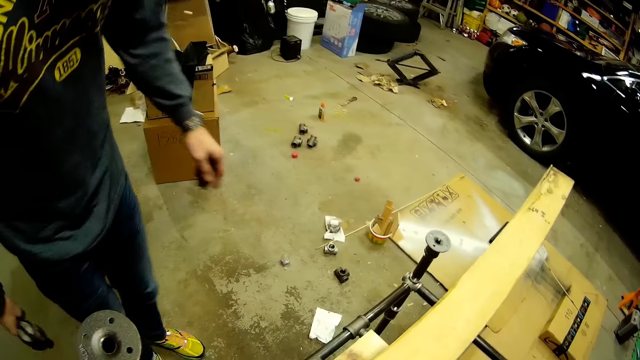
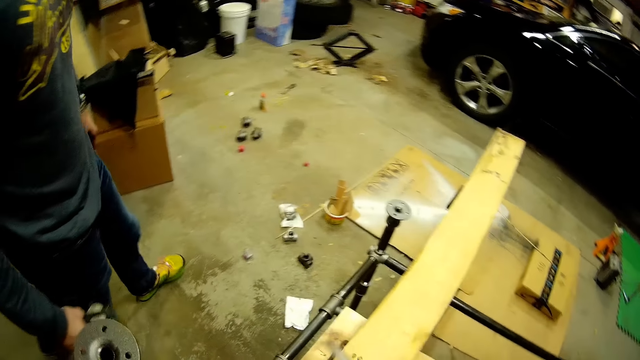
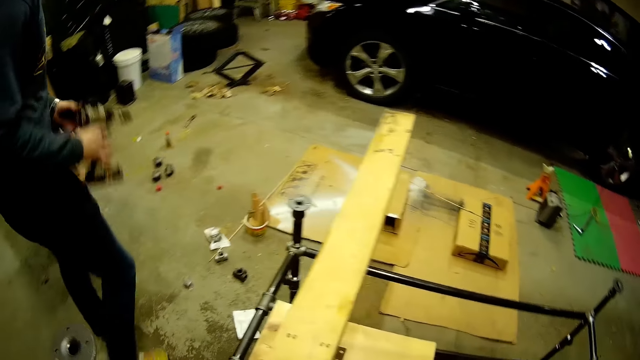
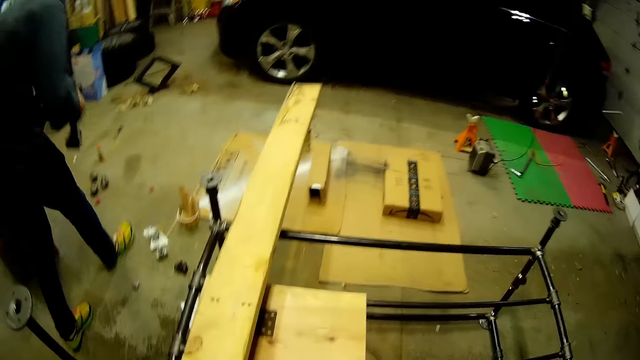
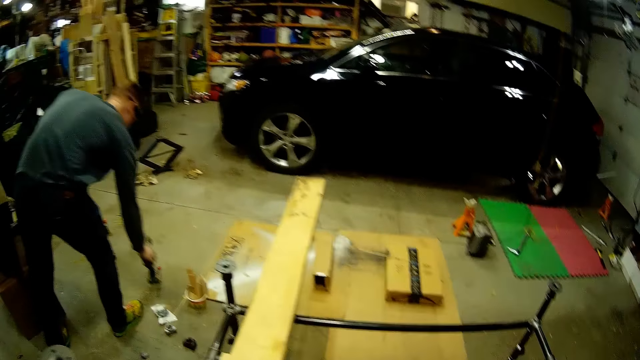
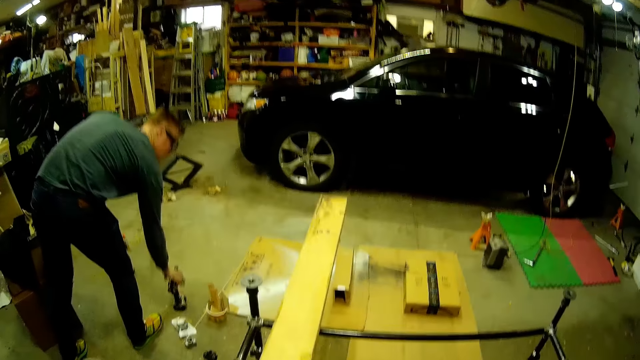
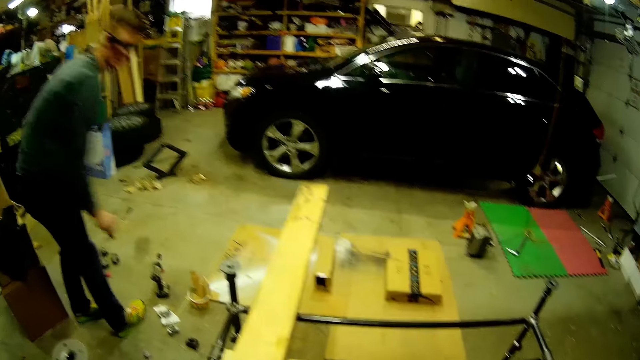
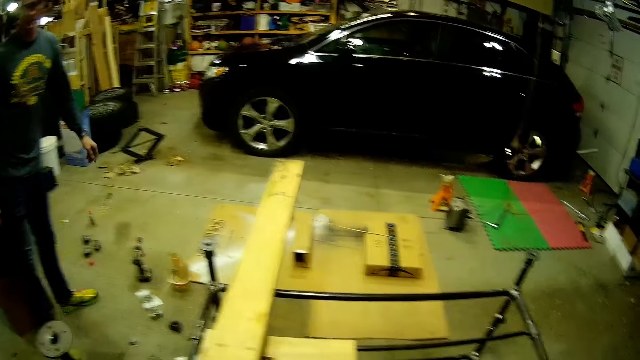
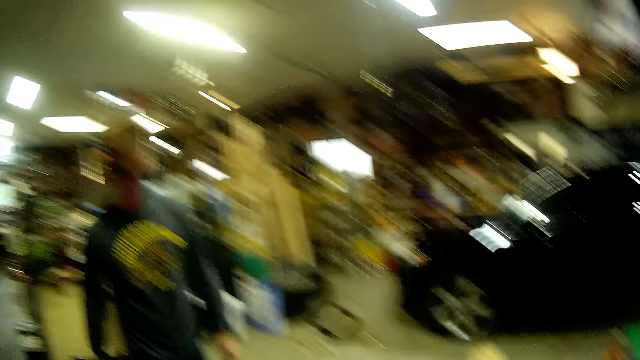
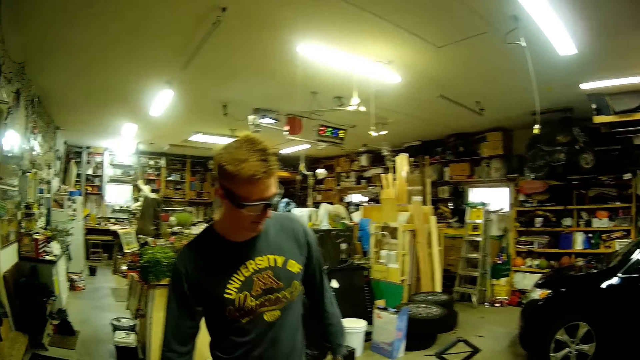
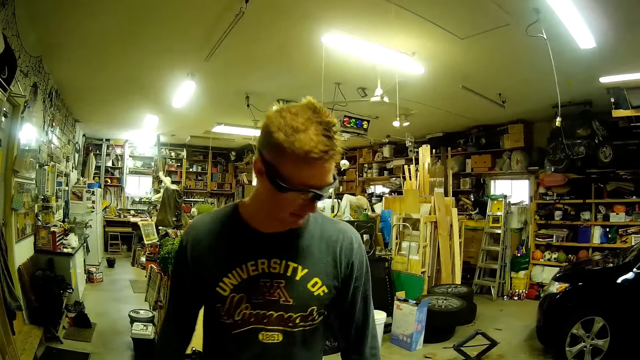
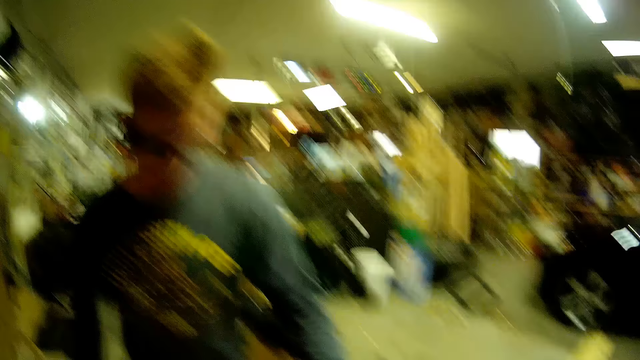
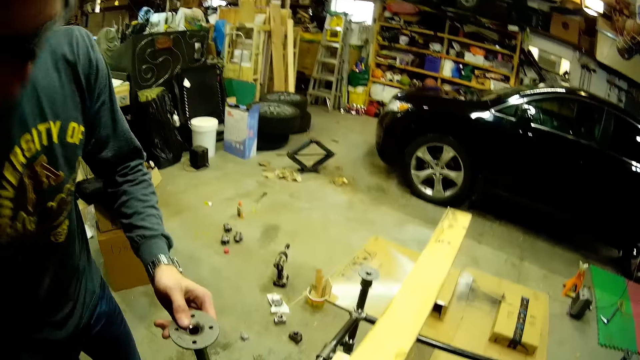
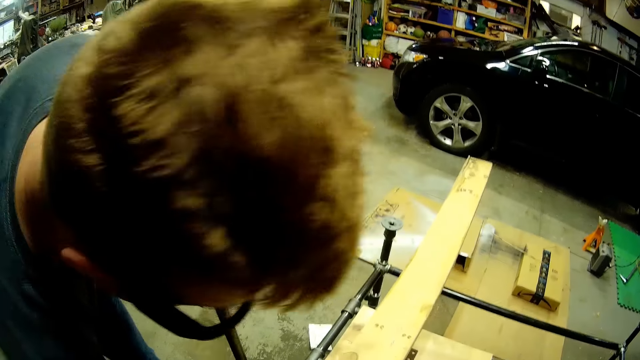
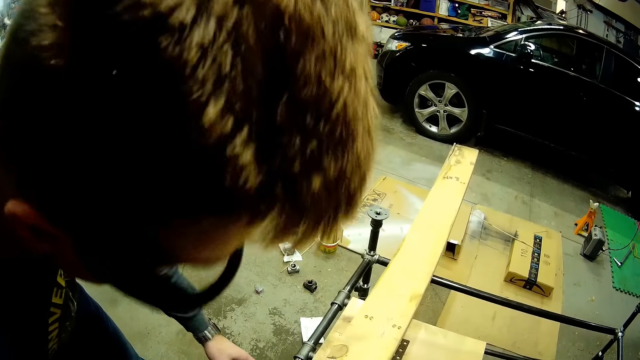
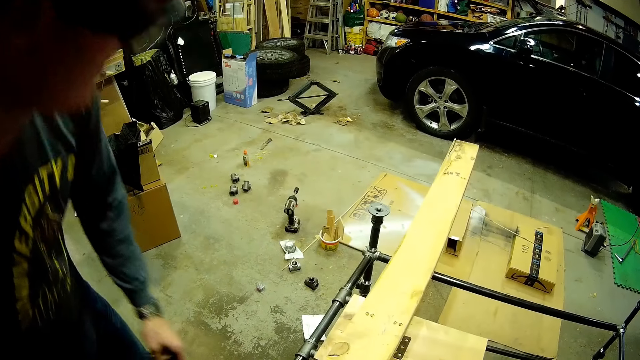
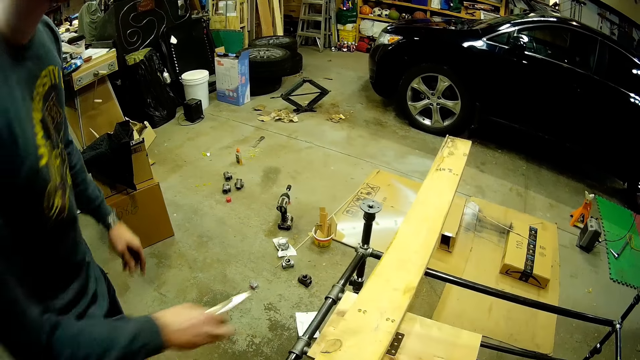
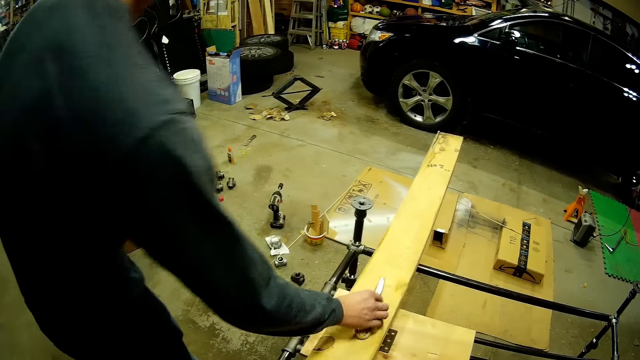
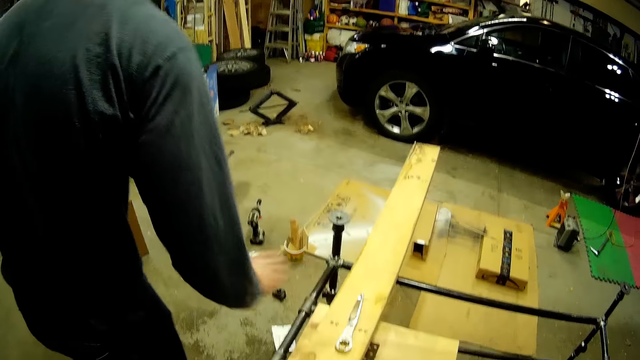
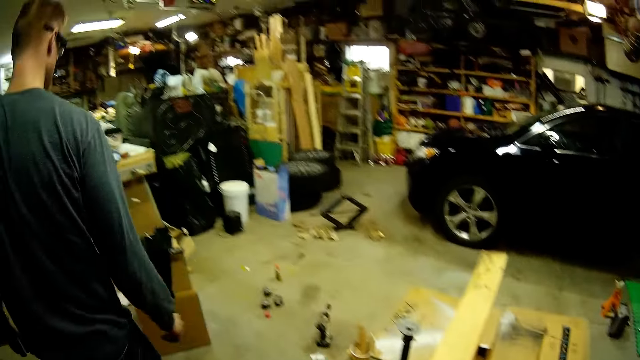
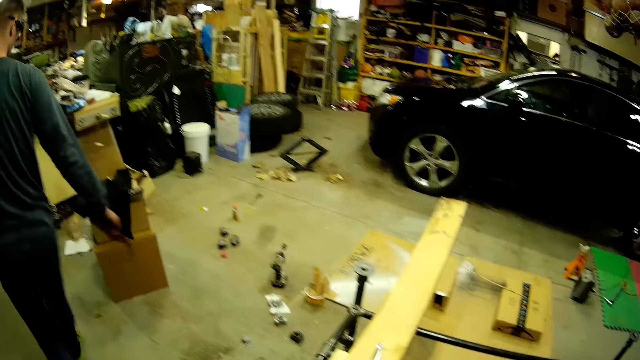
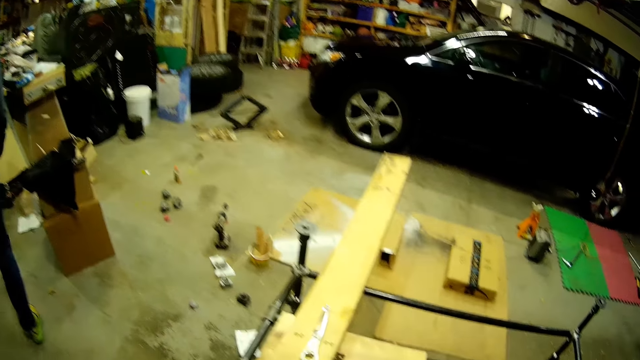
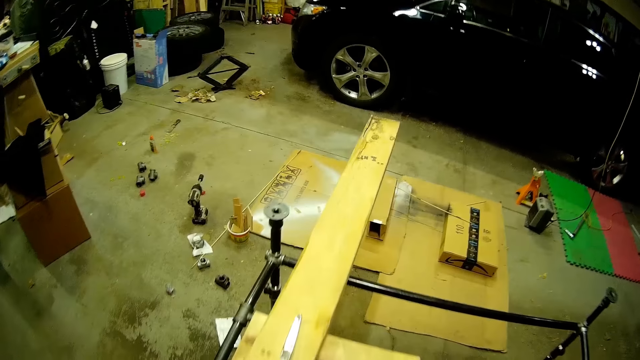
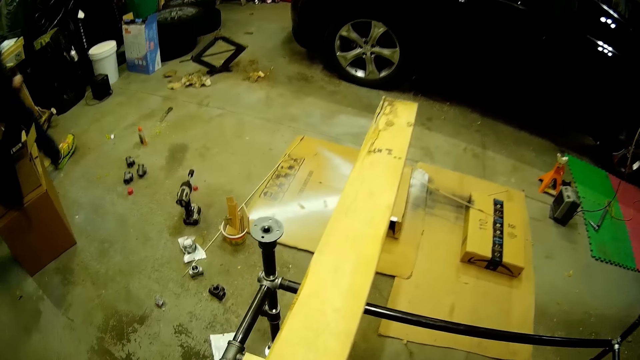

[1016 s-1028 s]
A man walks around the workshop. The man drops the bolt tightening machine on the ground. He walks around the workshop. He holds a piece of metal. He lowers the column of the metal scaffold with both hands. He holds a peanut butter wrench. He drops the plier or peanut butter wrench on the wood plank on the metal scaffold. He walks around the workshop.

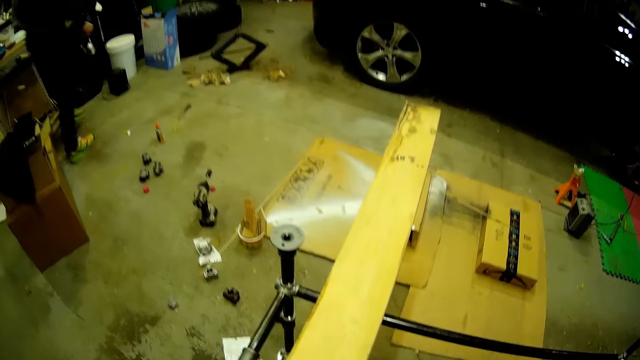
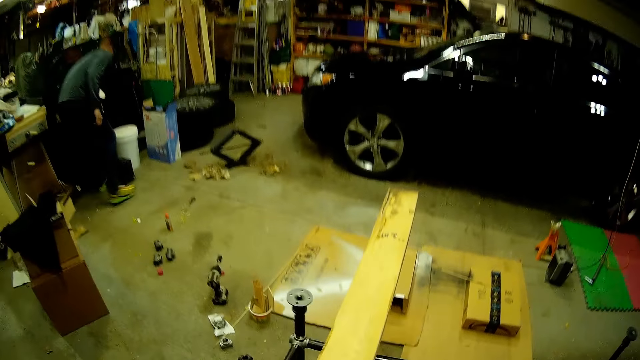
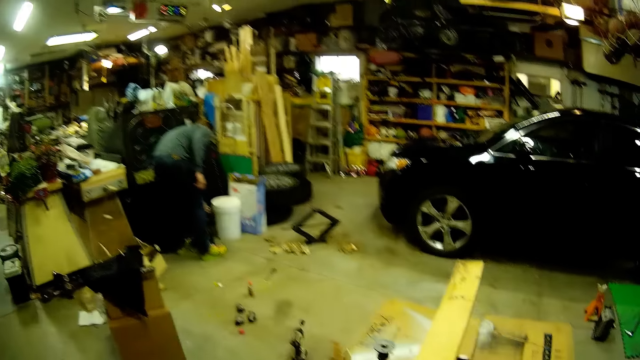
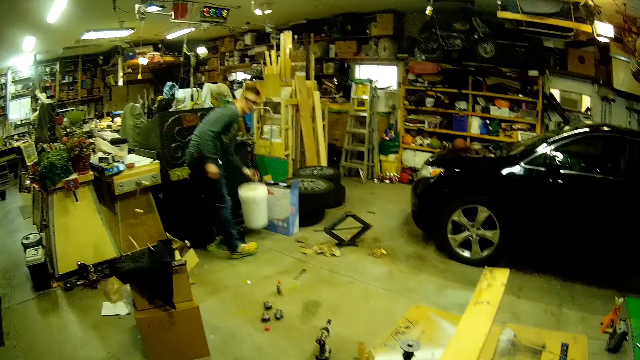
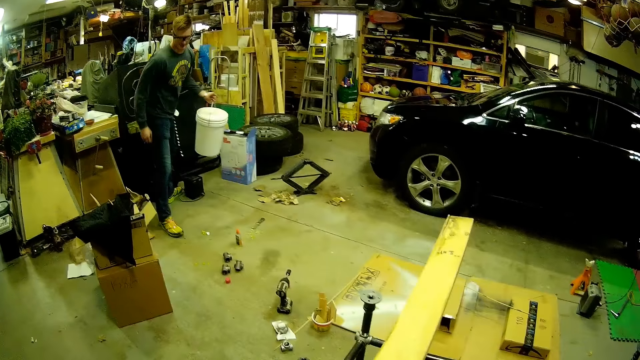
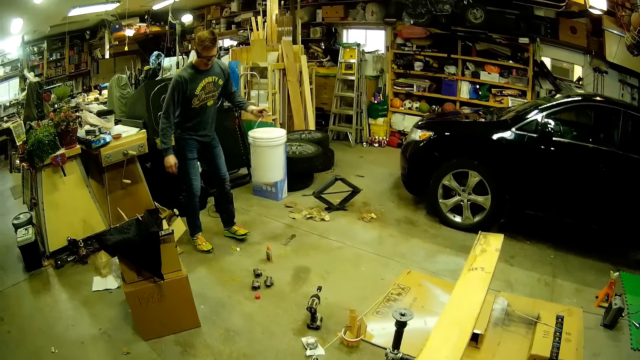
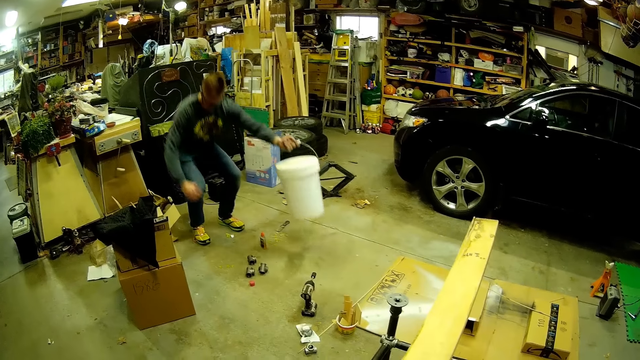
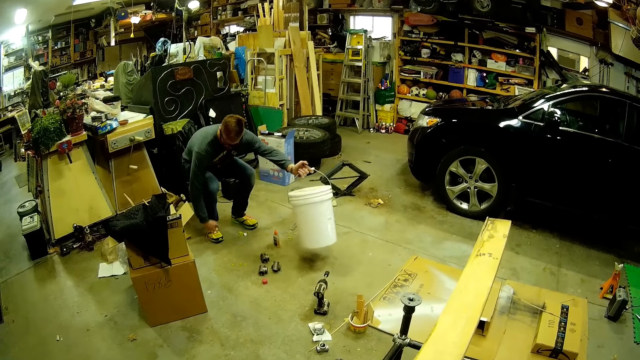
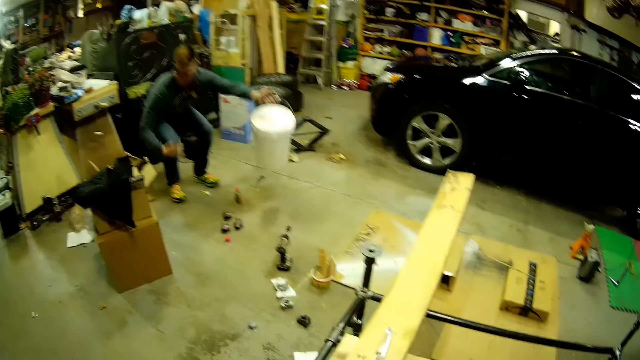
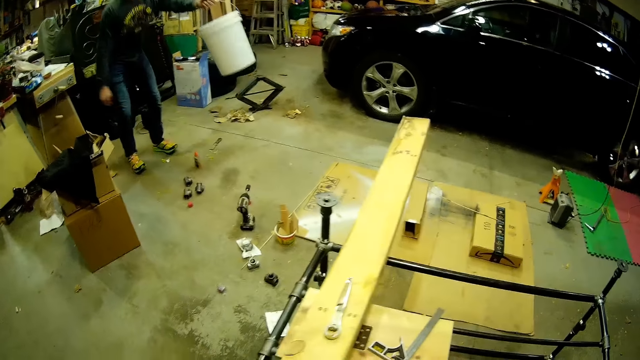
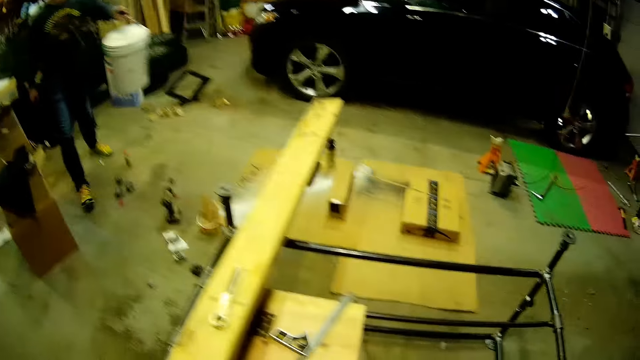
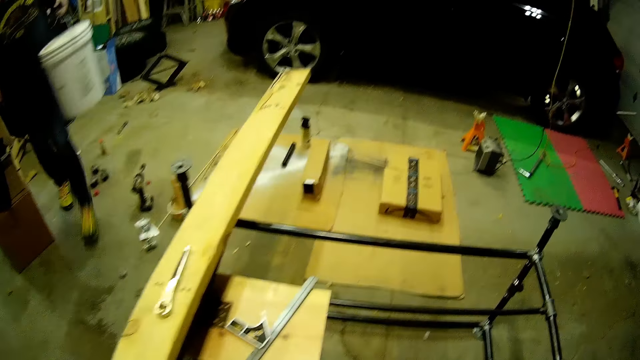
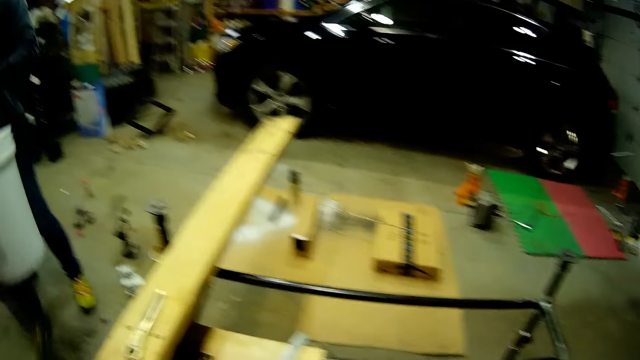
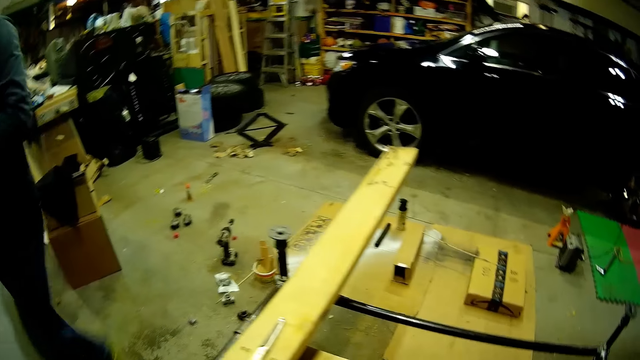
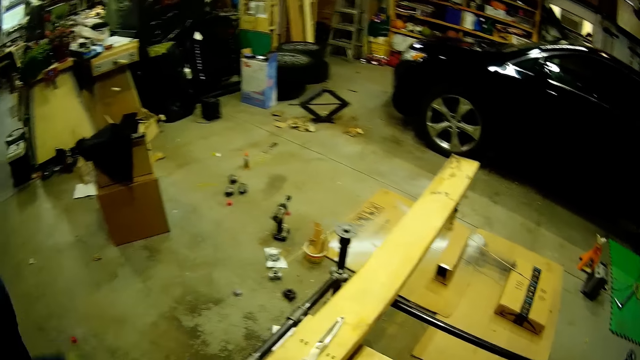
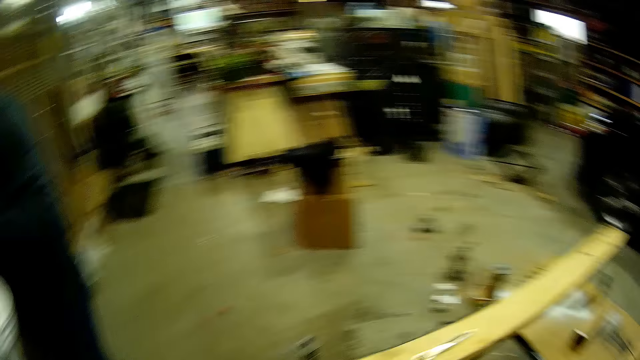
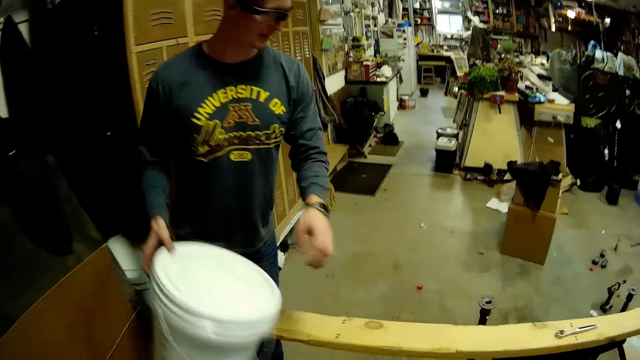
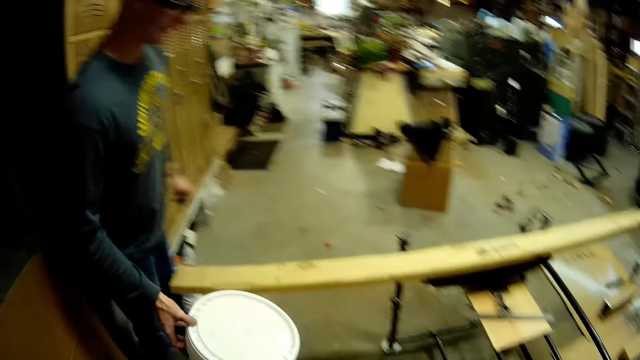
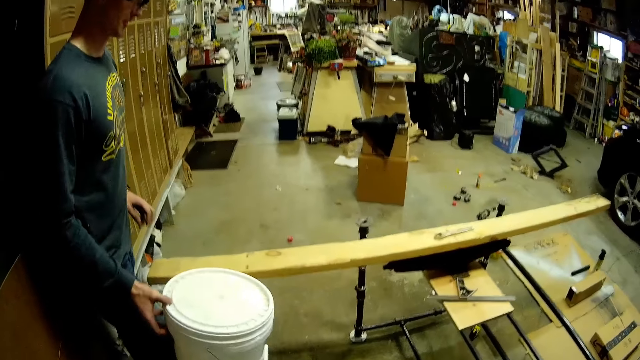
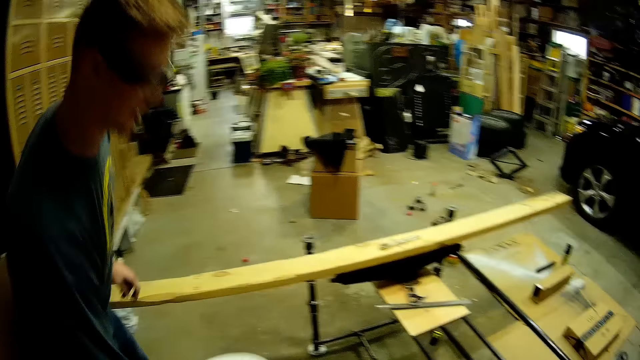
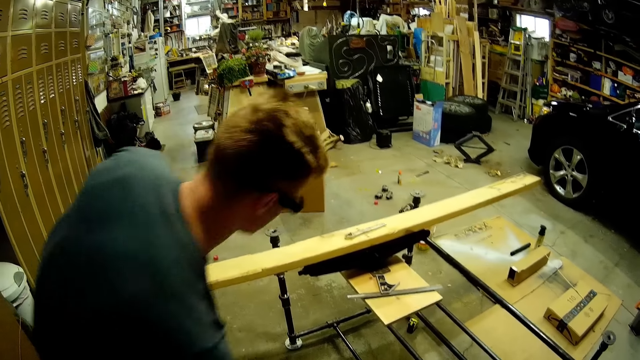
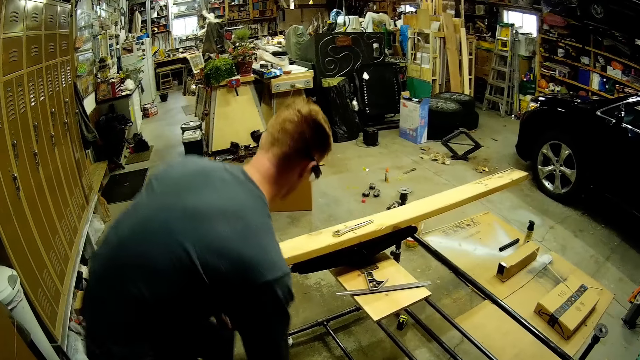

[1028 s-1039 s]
A man picks a plastic bucket from the floor with his left hand. He squats in the workshop and walks around the workshop. He passes the plastic bucket to his right hand and puts the bucket on the floor.
